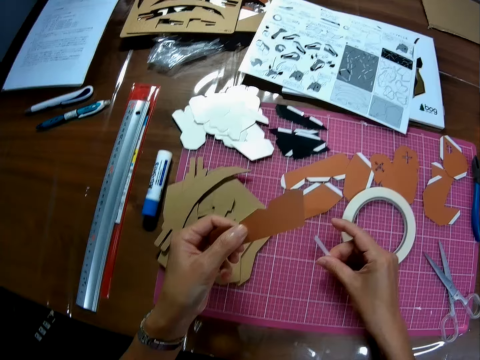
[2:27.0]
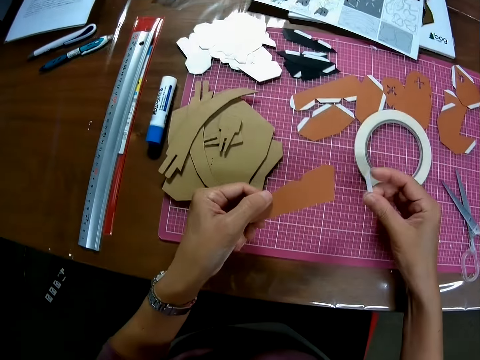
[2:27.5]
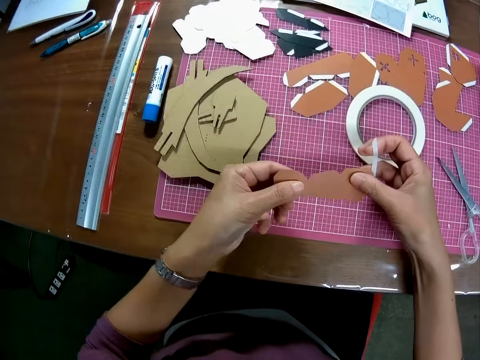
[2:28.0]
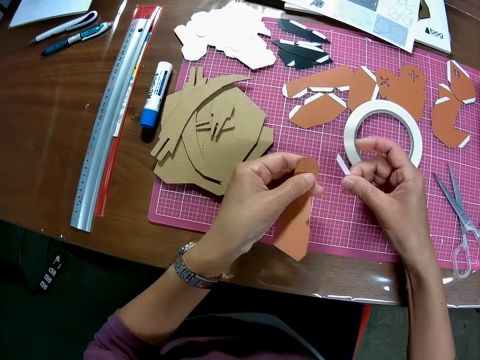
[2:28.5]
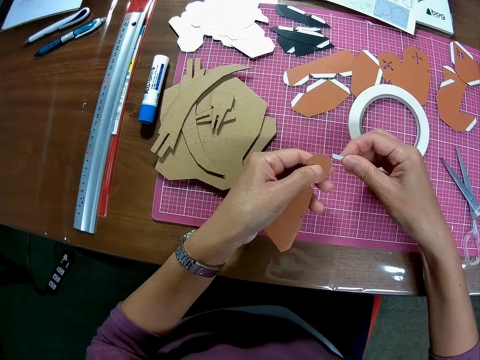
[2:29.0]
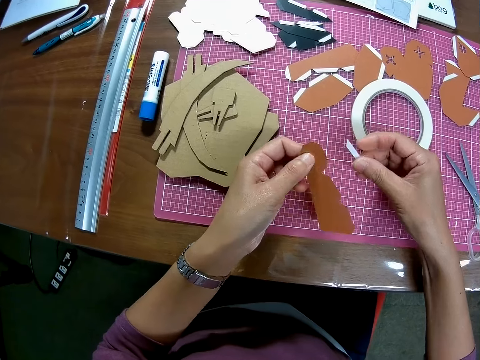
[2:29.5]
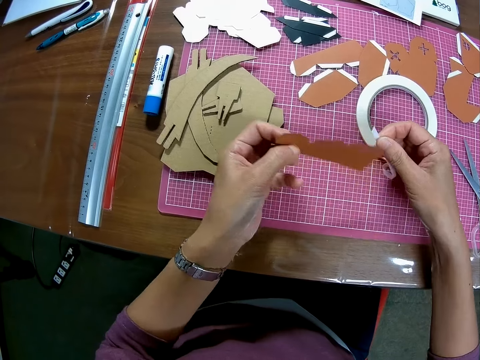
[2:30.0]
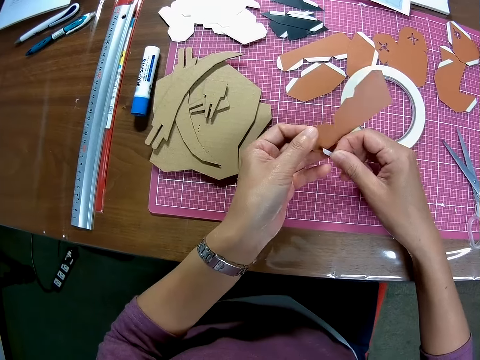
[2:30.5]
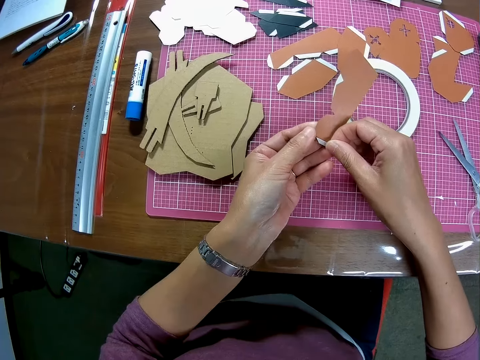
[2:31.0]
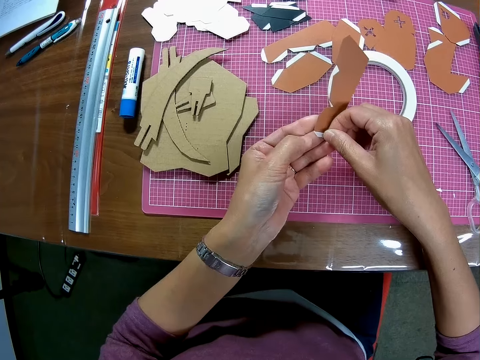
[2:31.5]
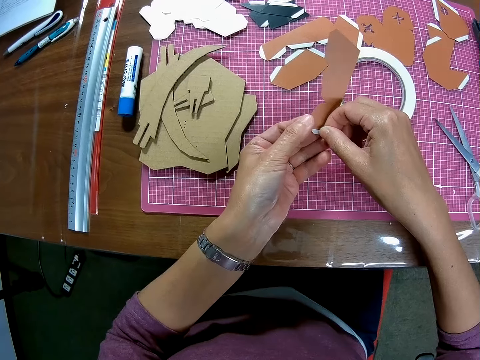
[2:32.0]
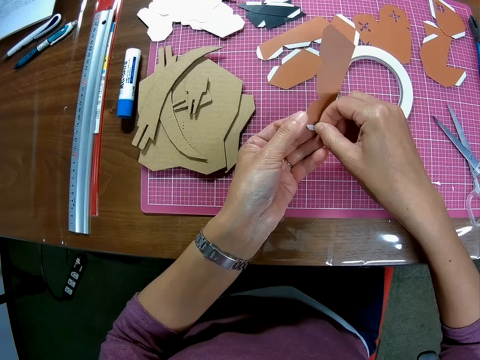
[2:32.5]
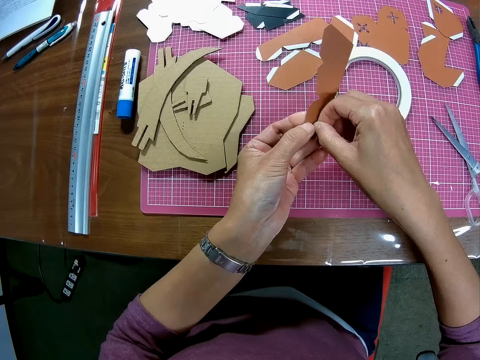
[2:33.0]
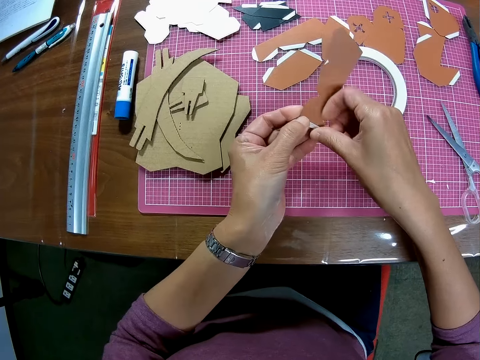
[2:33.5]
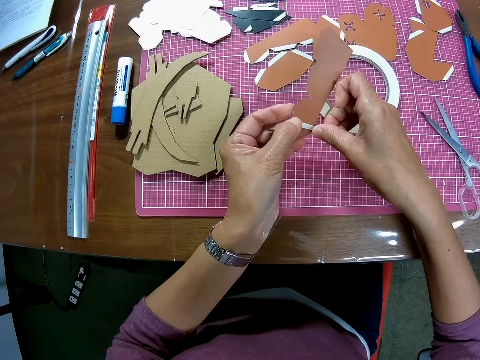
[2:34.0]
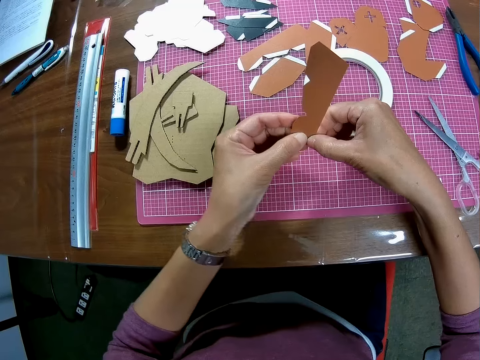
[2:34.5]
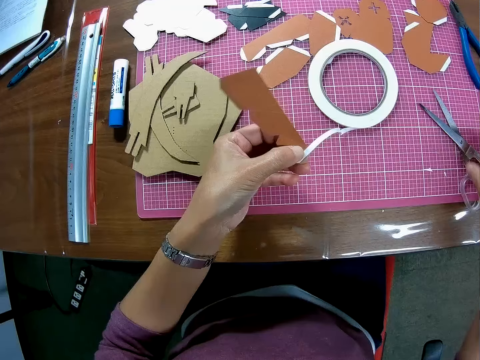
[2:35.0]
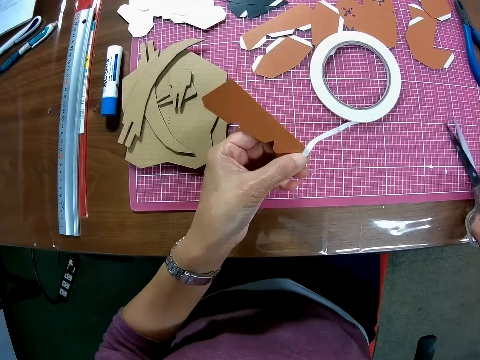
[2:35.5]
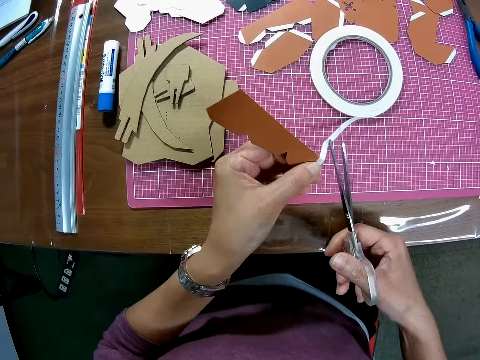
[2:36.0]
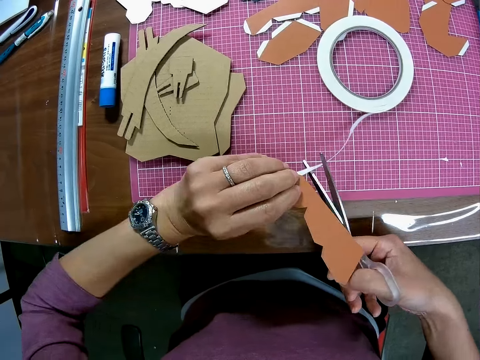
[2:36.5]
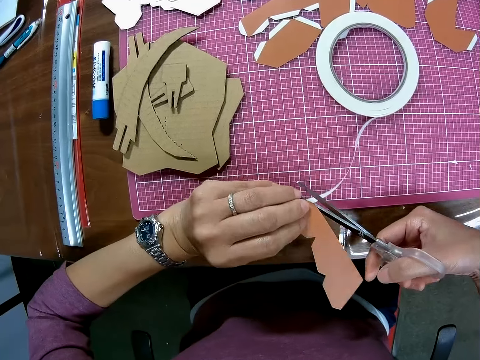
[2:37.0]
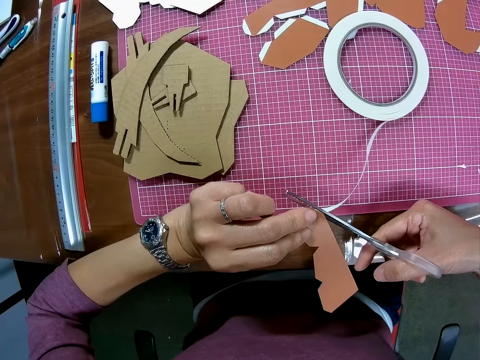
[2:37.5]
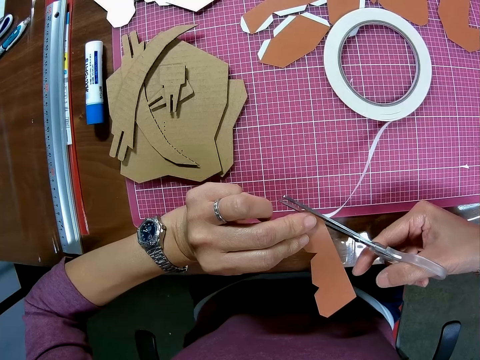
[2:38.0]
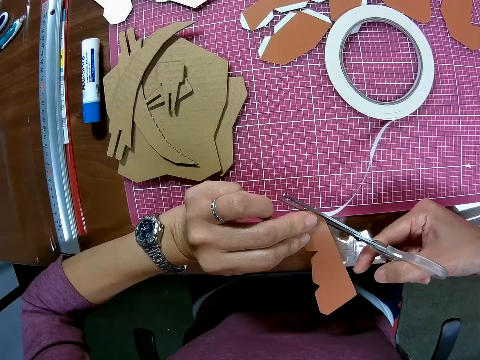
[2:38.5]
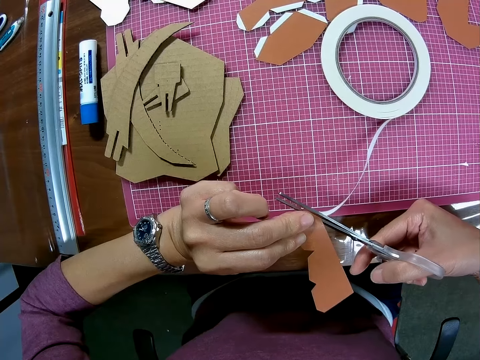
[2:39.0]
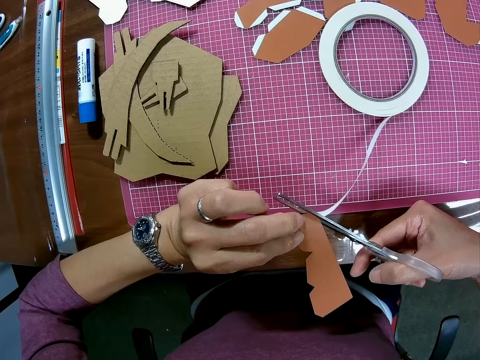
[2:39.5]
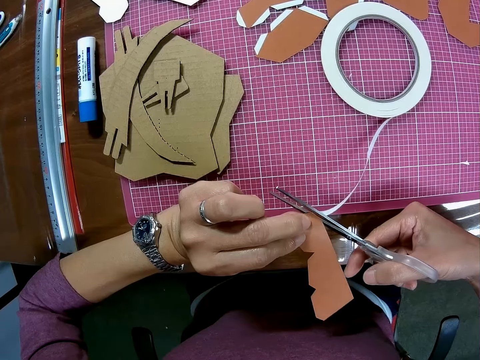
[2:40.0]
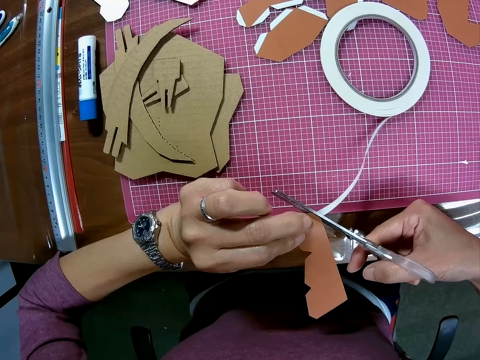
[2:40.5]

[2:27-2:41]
The camera wearer picks up the tape on the cutting mat on the table with his right hand. He turns the paper on his left hand. He tapes the edge of the paper with the tape on his right hand. He picks up the scissors with his right hand on the cutting mat on the table. He cuts the tape with the scissors.

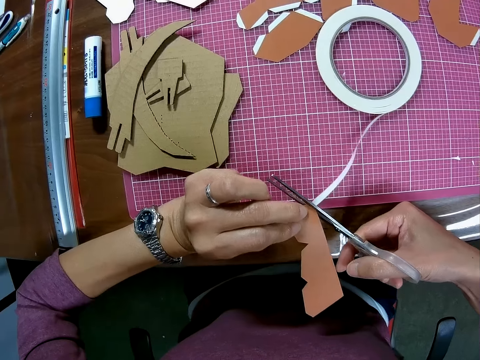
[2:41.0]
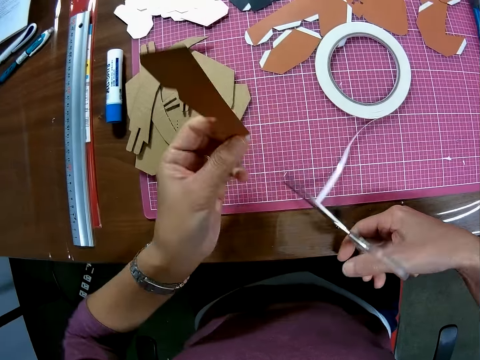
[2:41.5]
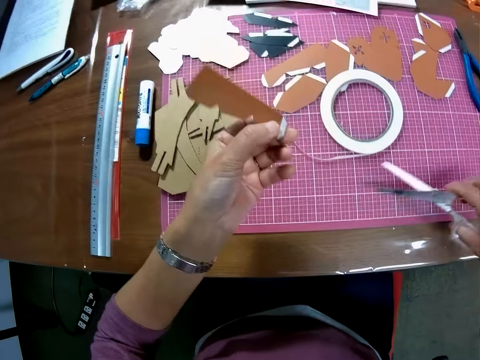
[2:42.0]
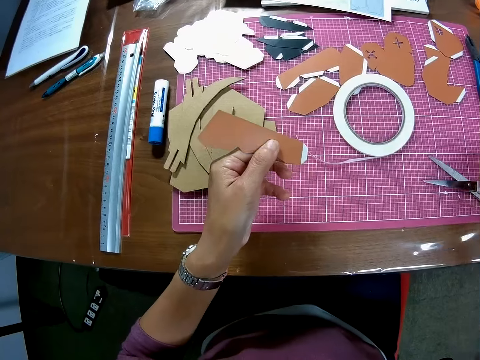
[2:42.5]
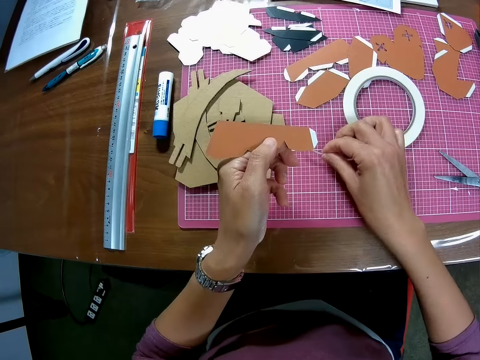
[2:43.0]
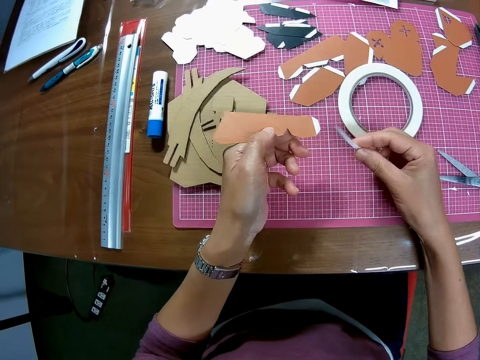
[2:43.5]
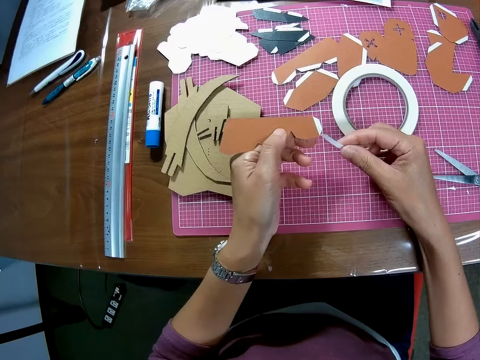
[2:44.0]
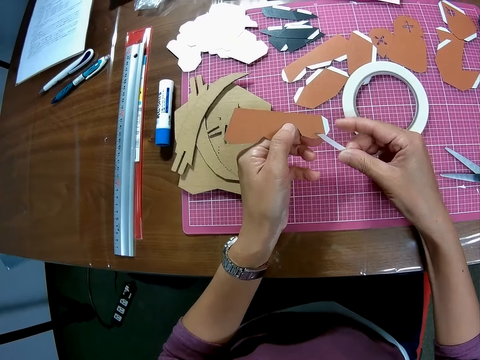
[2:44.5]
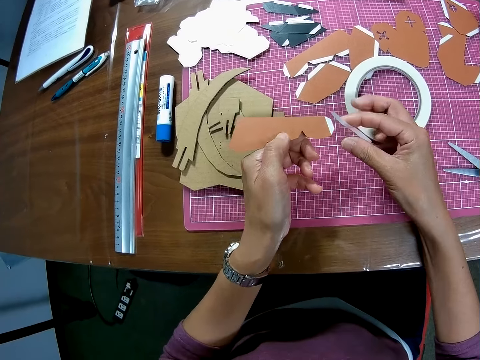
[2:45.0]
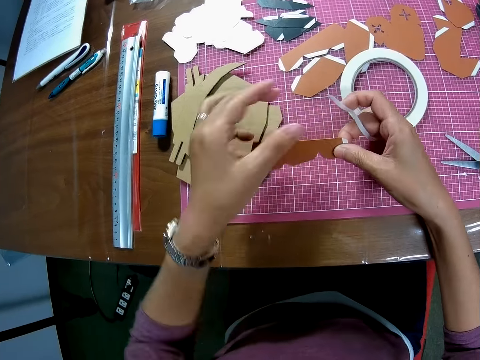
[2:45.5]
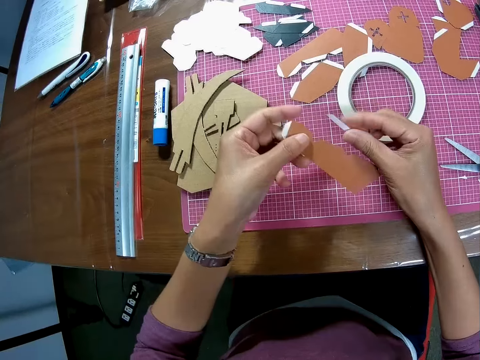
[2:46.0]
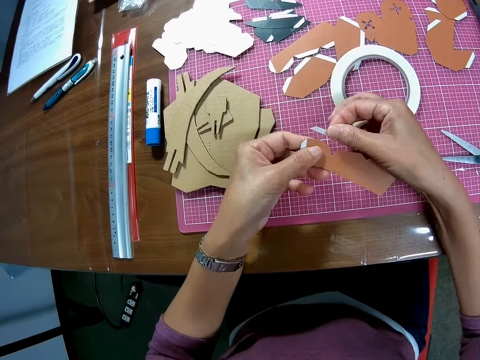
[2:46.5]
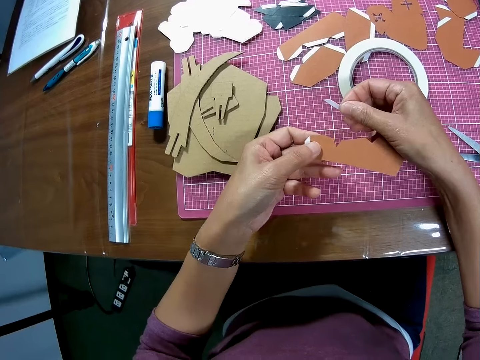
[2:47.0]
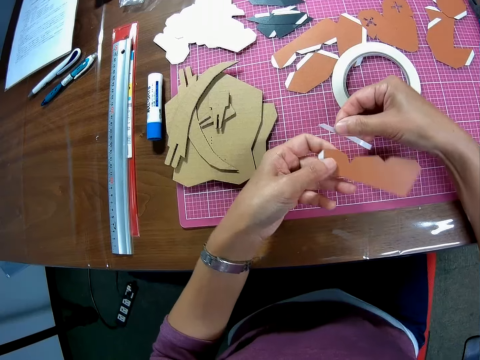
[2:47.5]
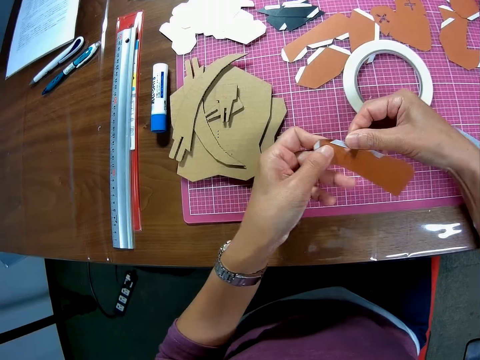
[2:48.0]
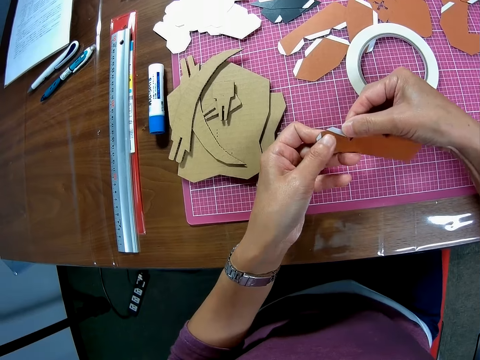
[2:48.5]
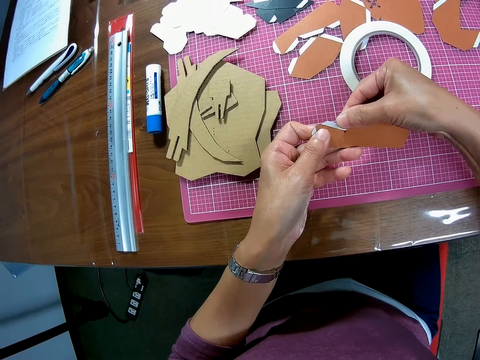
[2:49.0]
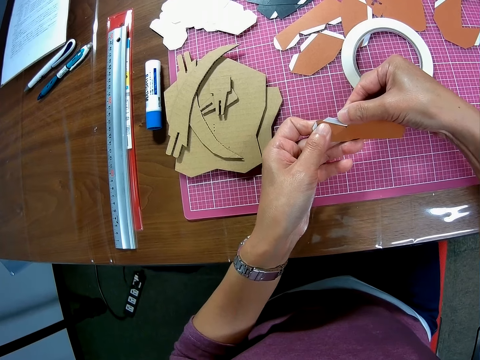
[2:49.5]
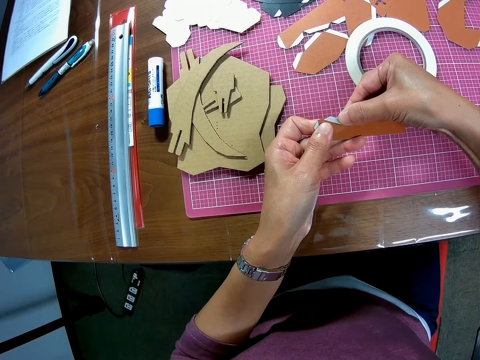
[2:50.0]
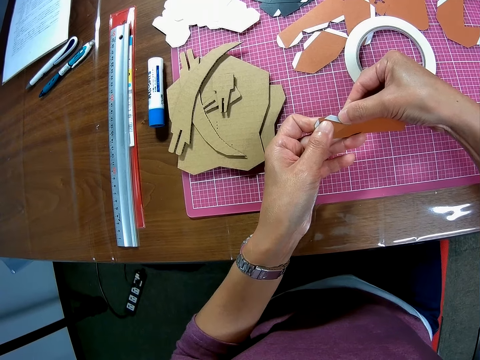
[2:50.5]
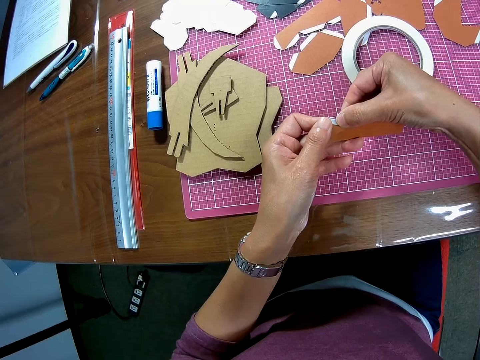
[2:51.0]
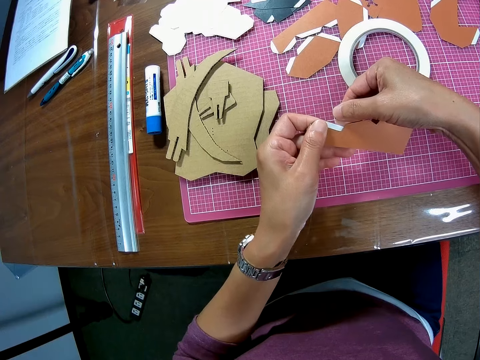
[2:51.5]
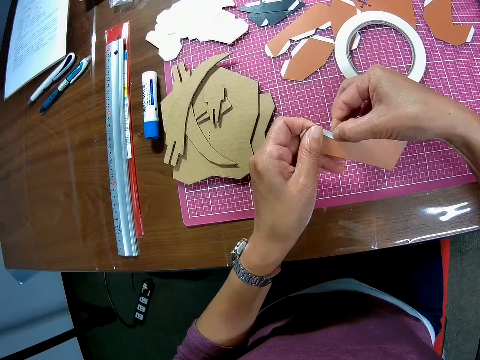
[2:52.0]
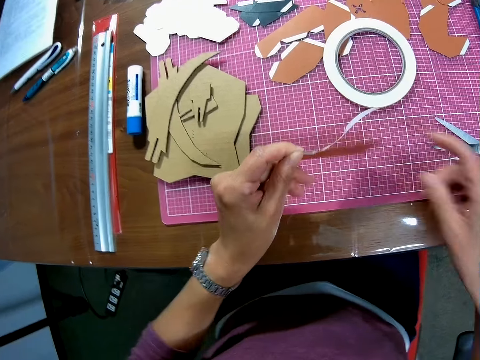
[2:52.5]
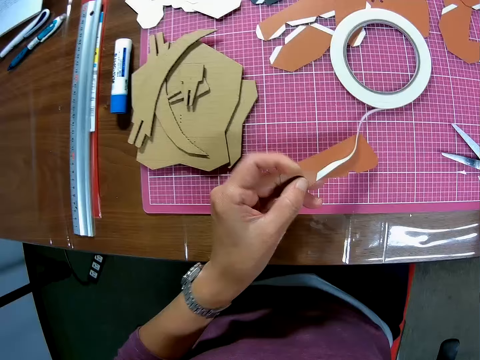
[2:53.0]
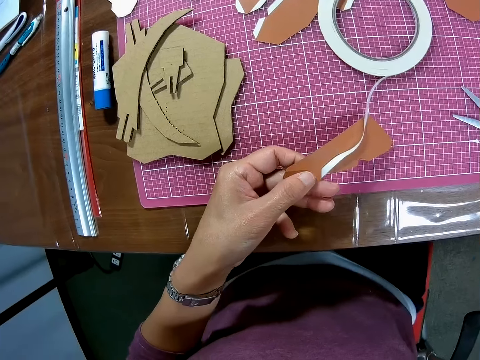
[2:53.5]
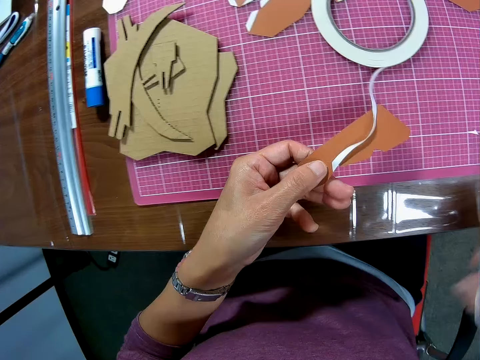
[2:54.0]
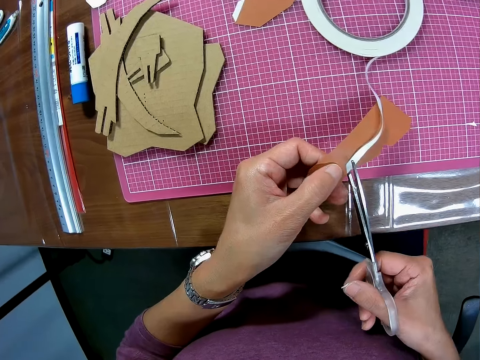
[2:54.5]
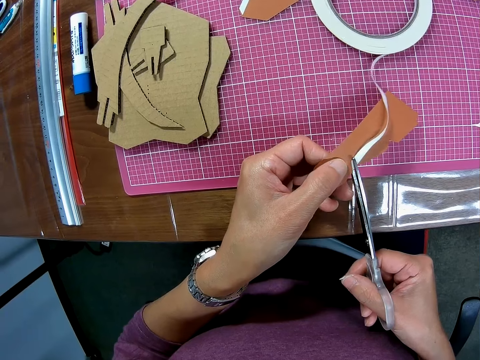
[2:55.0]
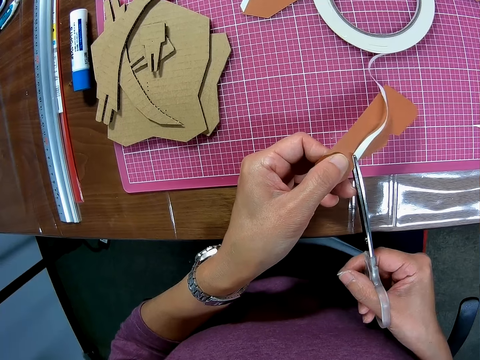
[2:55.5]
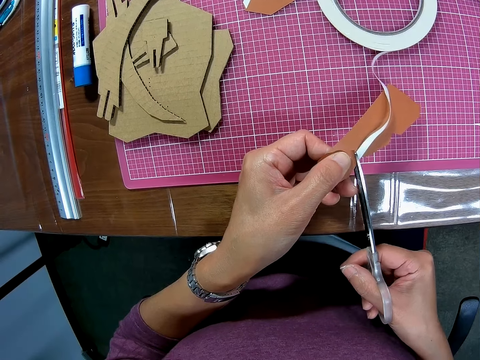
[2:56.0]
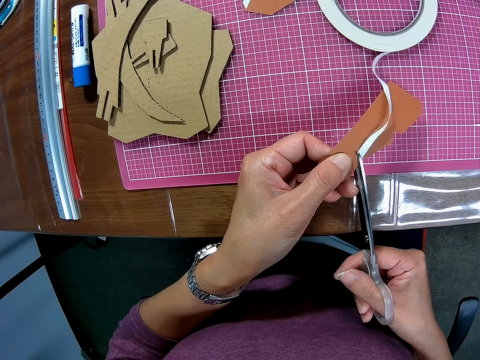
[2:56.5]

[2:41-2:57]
The camera wearer drops the scissors with his right hand on the cutting mat on the table. He picks up the tape on the cutting mat on the table with his right hand. He turns the paper on his left hand with his right hand. He tapes the edge of the paper with the tape on his right hand. He picks up the scissors with his right hand on the cutting mat on the table. He turns the piece of paper. He cuts the tape with the scissors.
